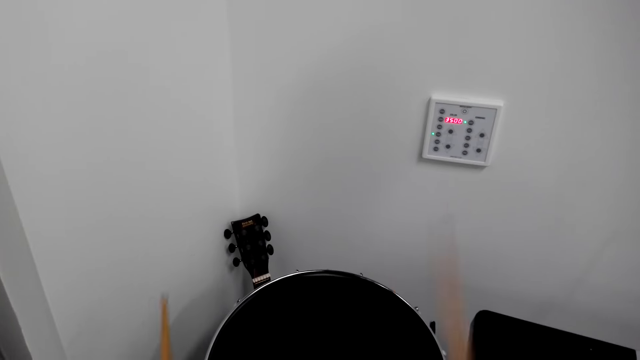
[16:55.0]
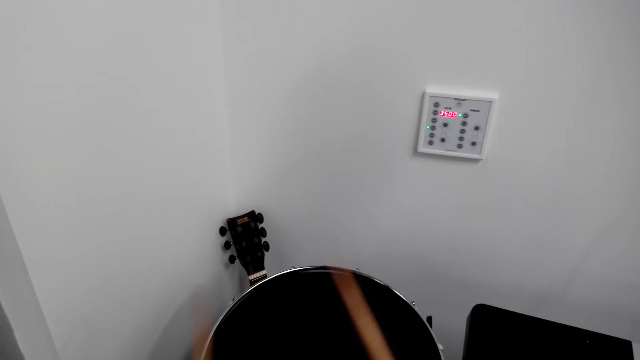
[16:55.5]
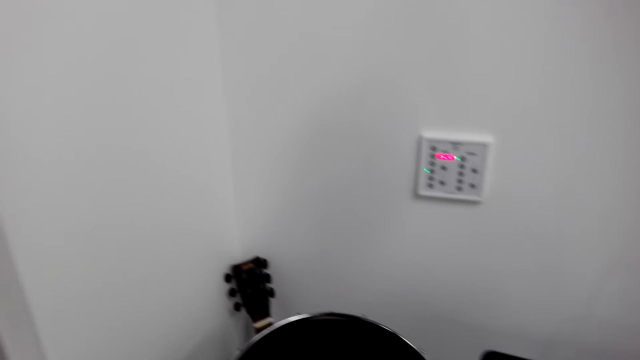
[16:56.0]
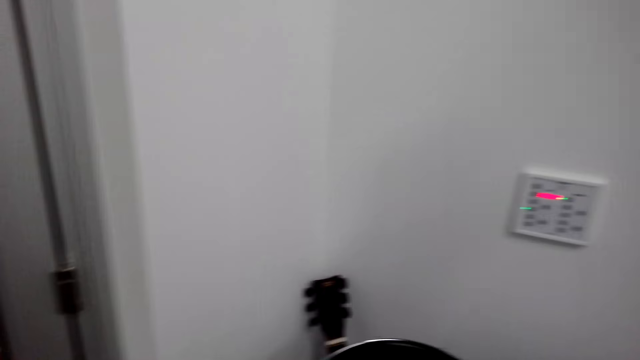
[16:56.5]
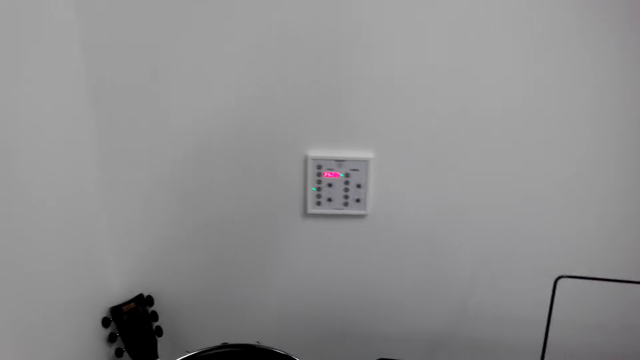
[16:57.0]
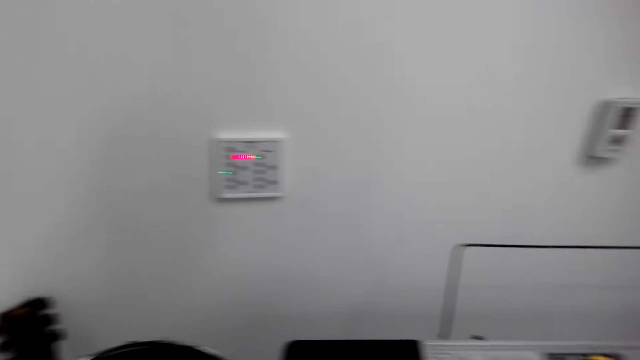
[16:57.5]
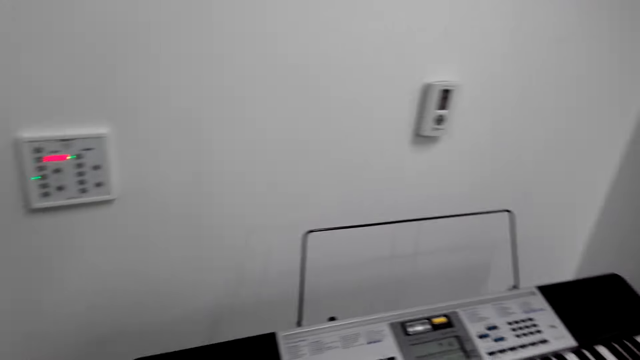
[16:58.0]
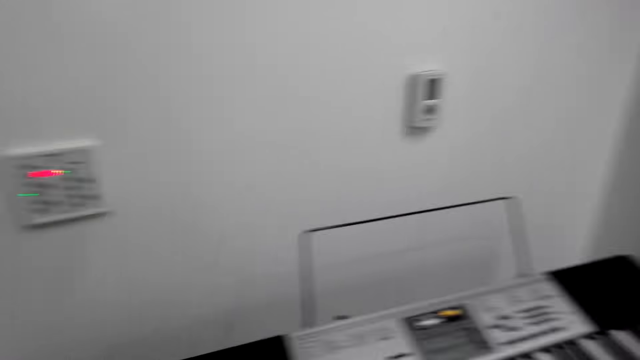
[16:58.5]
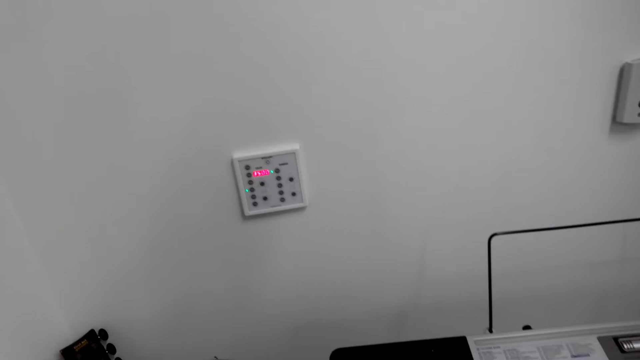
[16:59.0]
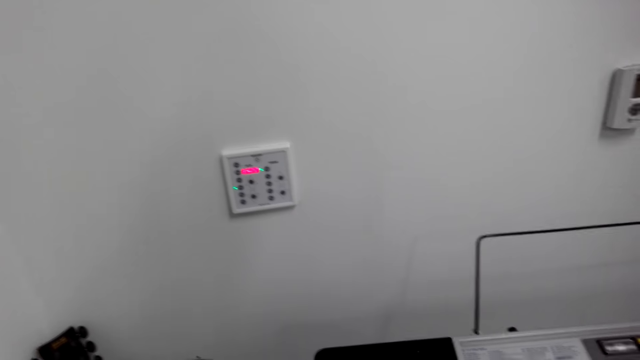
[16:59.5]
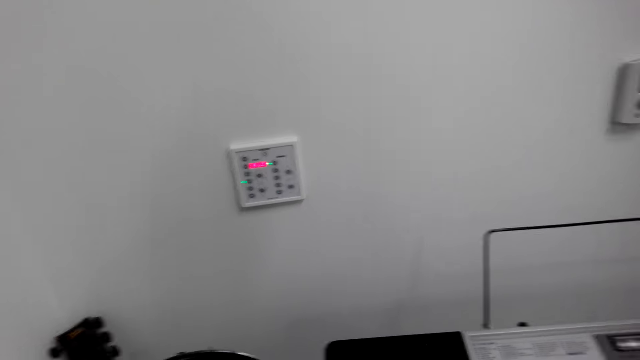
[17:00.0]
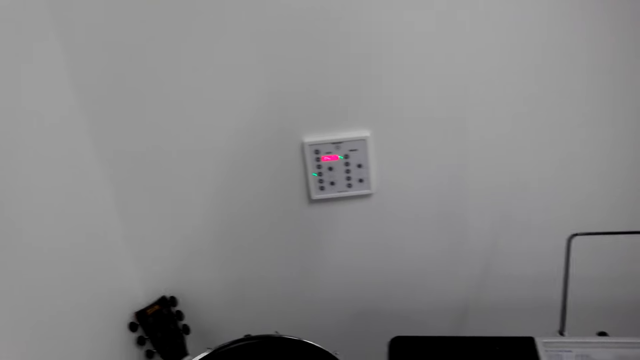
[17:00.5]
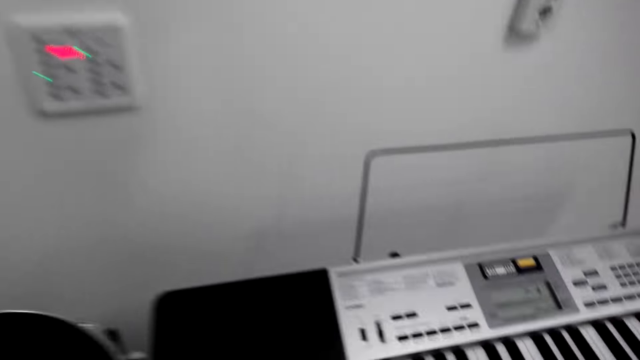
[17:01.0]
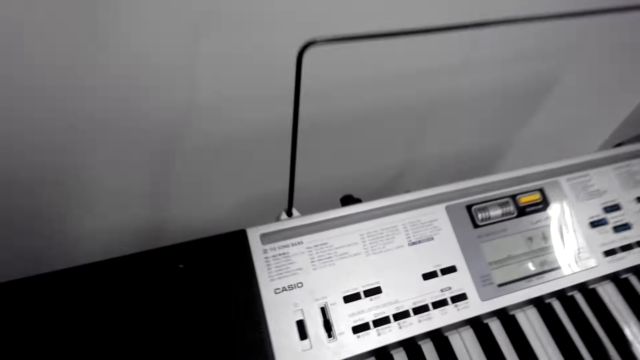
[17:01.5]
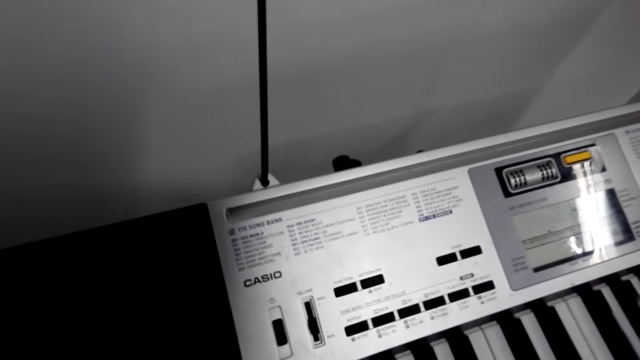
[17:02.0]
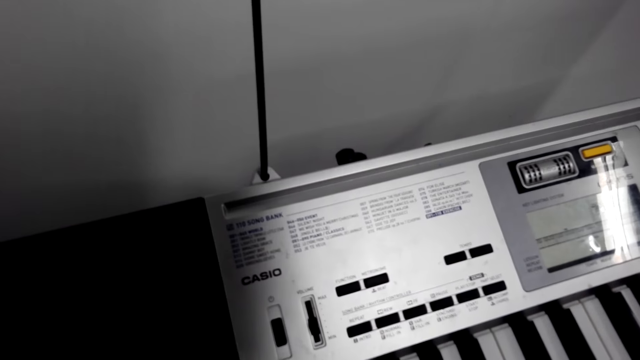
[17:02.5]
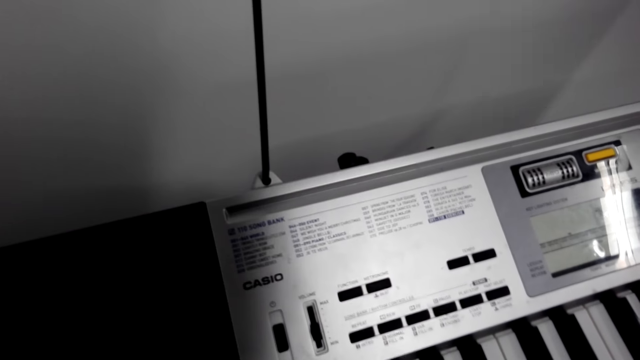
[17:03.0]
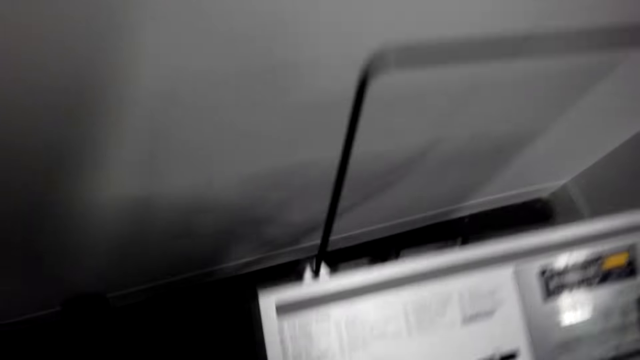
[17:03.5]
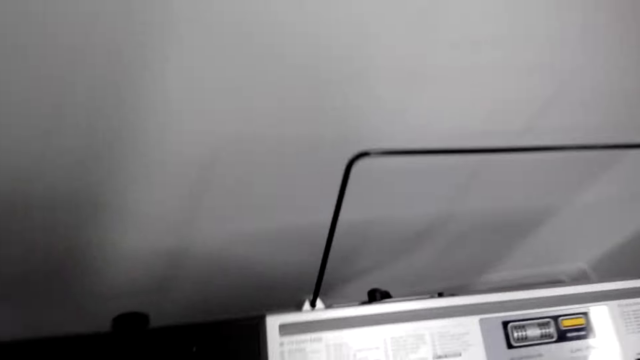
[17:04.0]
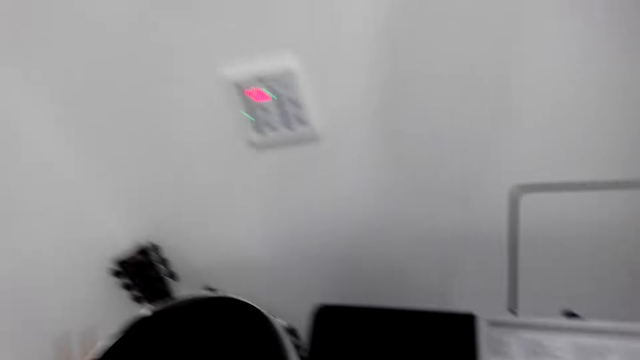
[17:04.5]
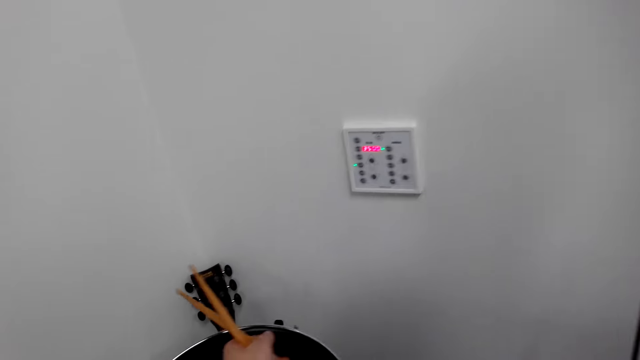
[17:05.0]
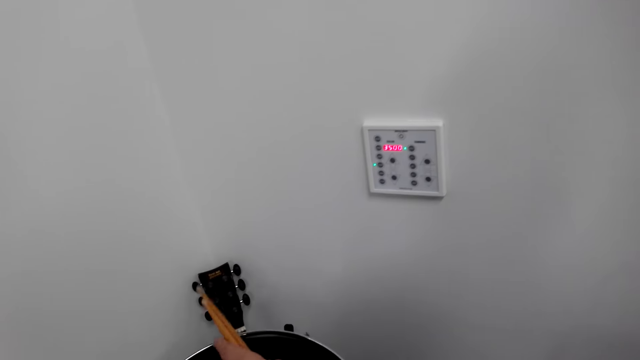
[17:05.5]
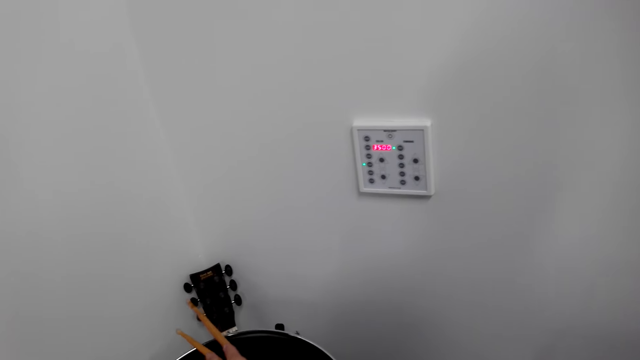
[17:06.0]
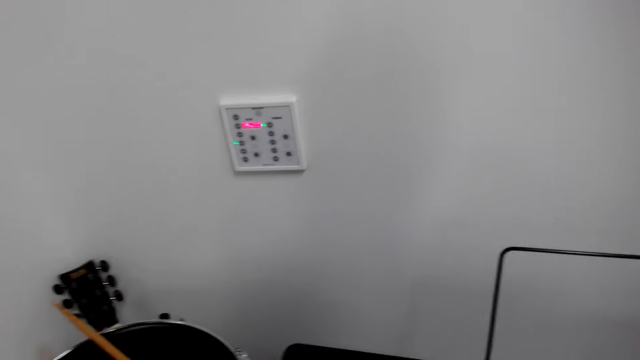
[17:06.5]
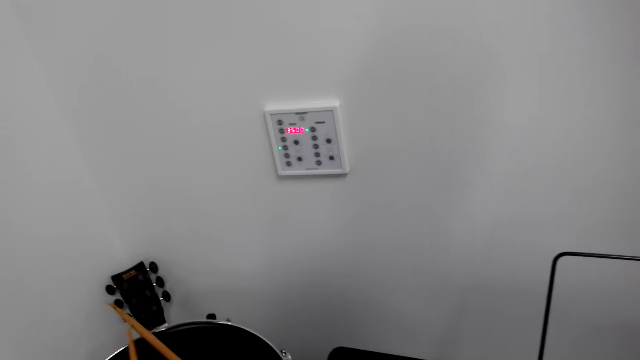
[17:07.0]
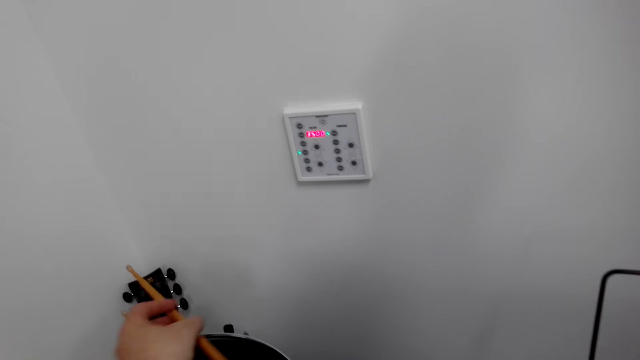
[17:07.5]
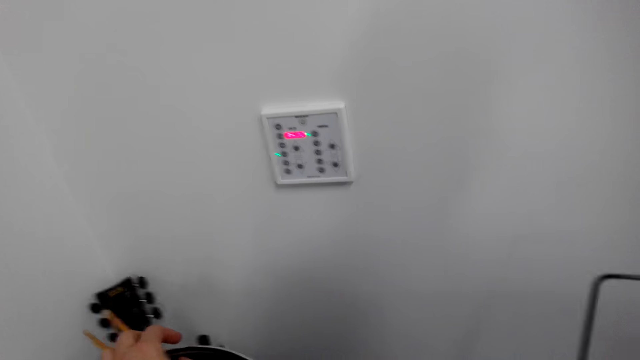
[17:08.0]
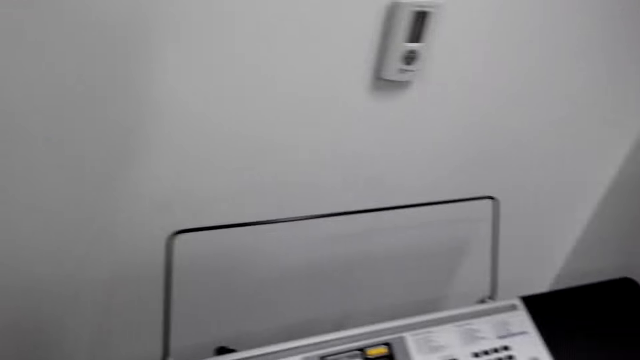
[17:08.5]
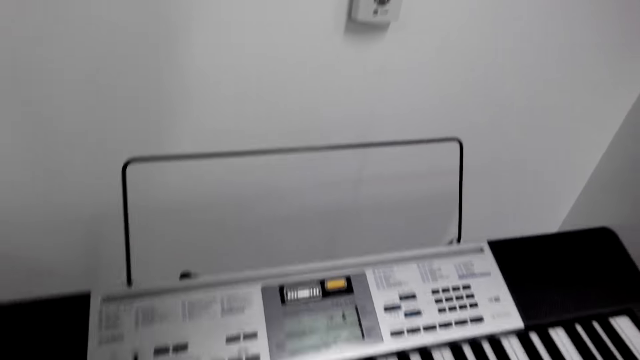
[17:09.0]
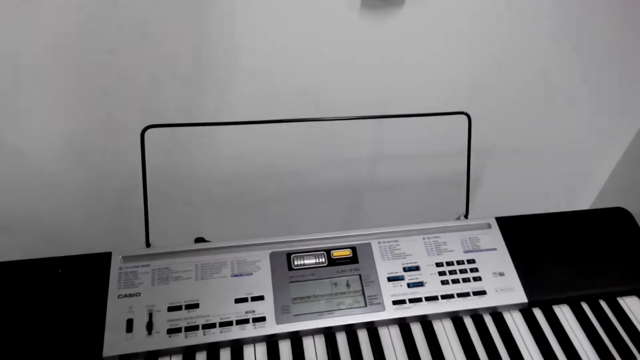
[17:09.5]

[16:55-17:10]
The camera wearer holds the drumsticks. They pause the drum. They look at the piano. They place the drumsticks on the drum.

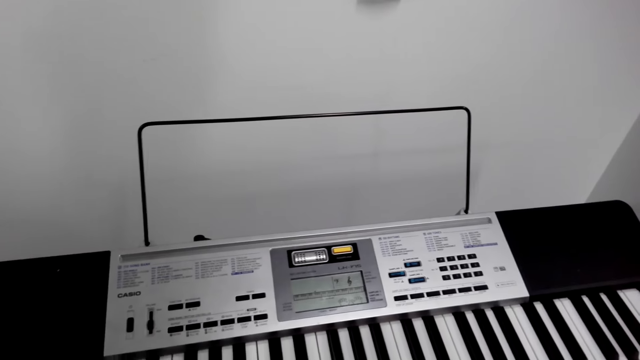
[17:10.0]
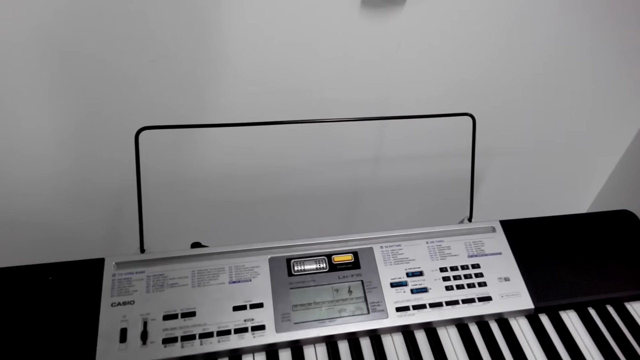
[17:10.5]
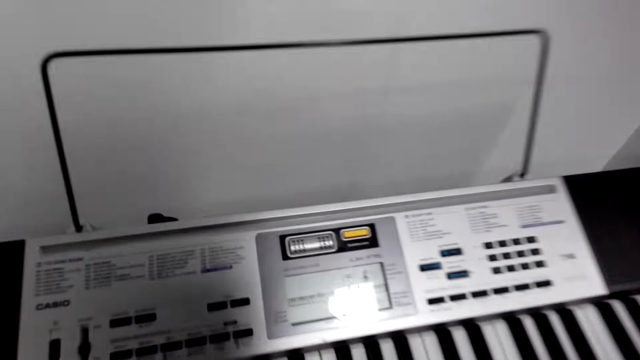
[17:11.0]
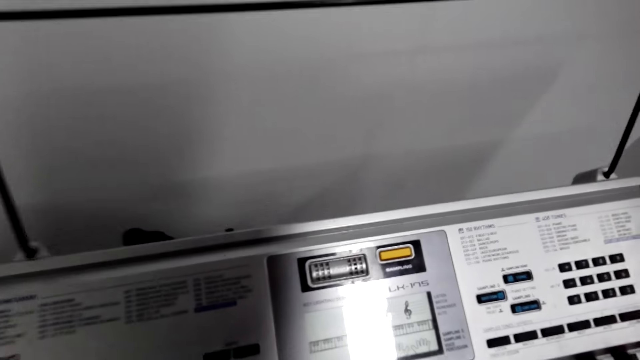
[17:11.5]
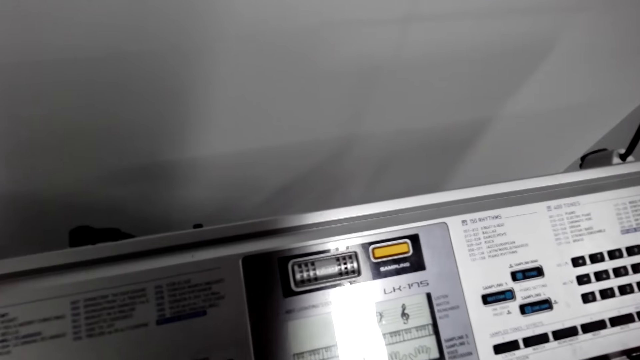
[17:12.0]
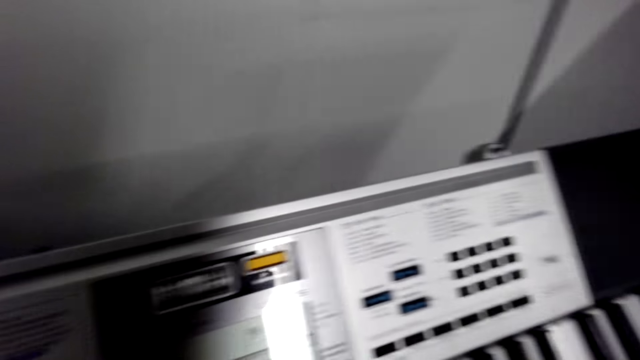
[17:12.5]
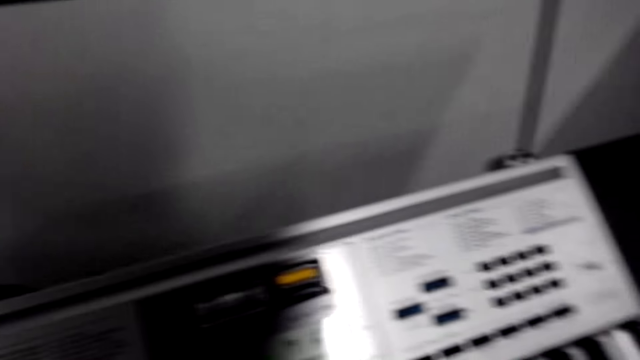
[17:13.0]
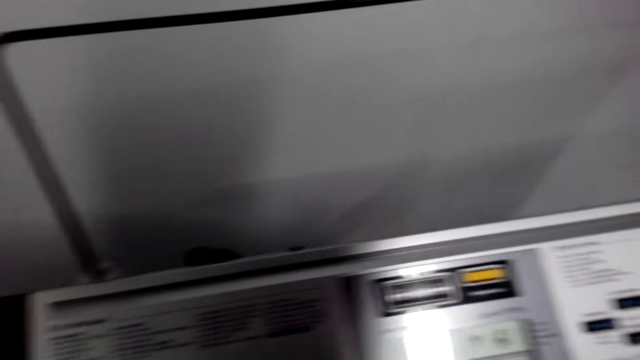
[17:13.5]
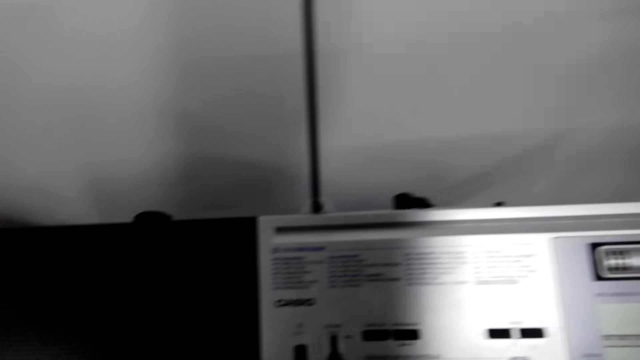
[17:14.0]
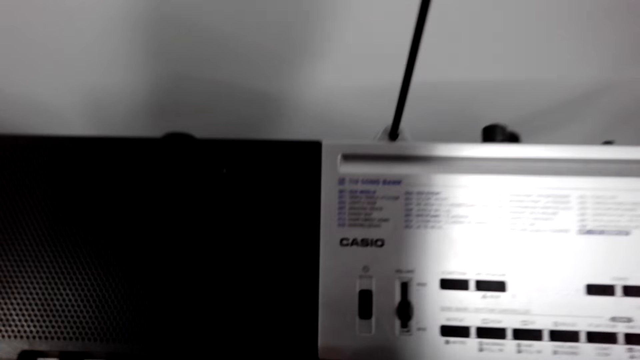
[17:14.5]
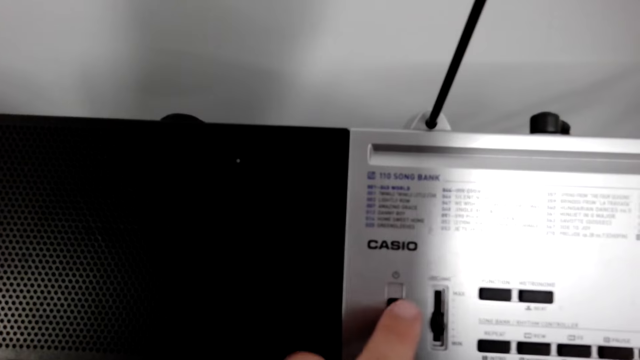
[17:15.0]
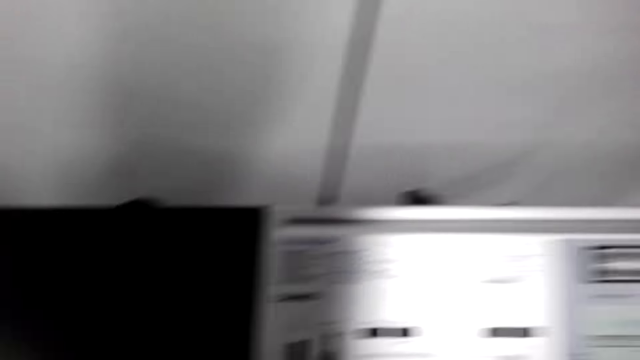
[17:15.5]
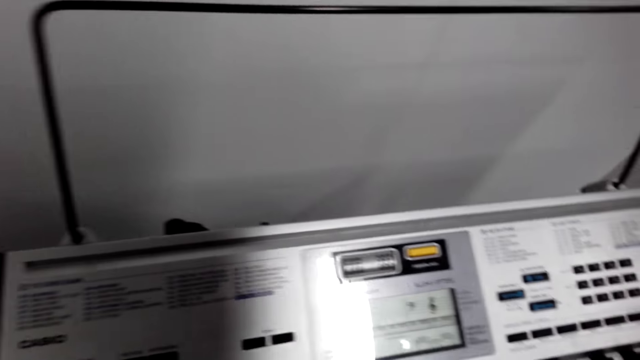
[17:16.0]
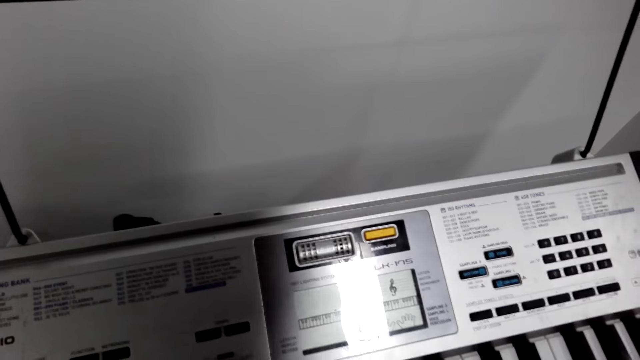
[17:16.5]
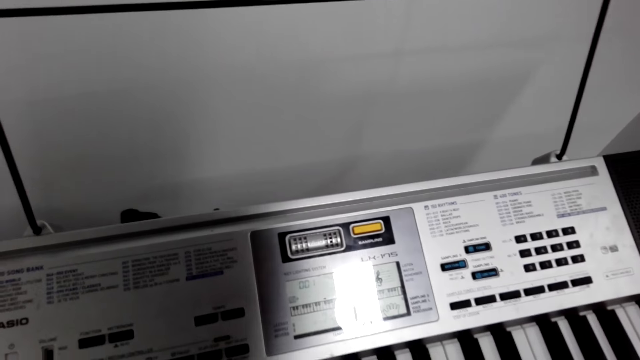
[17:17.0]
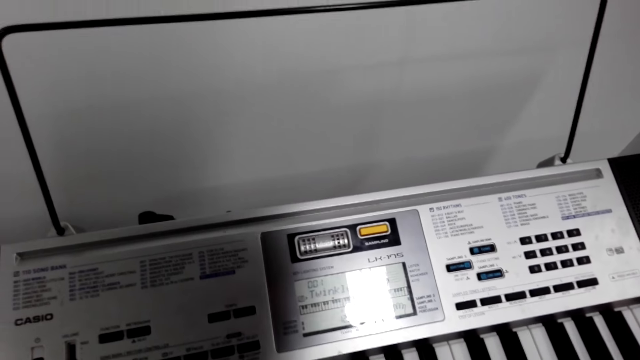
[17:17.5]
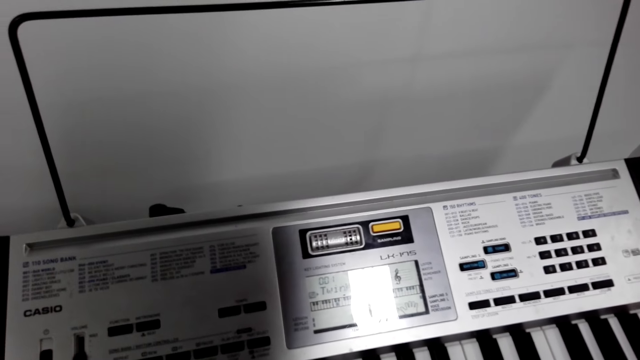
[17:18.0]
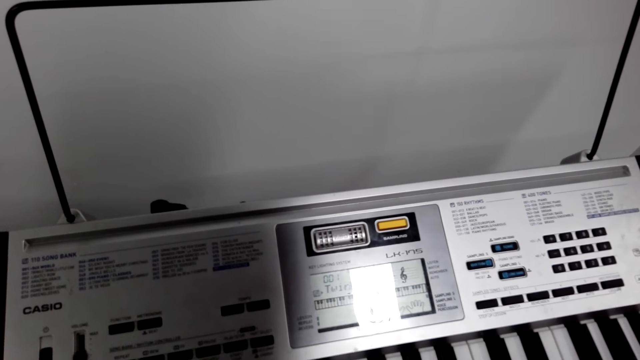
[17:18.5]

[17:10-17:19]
The camera wearer presses a button on the piano.
